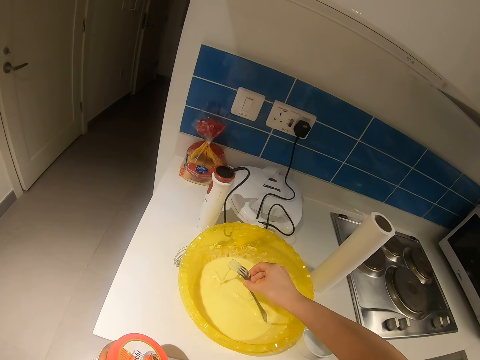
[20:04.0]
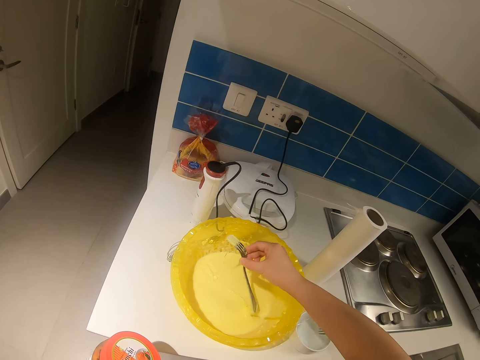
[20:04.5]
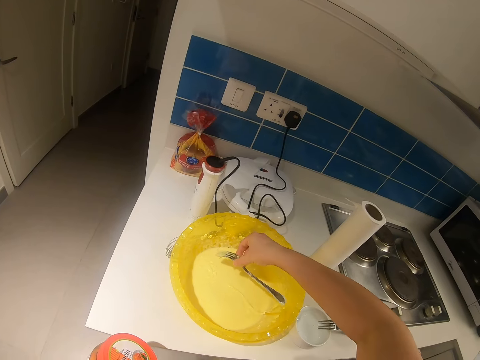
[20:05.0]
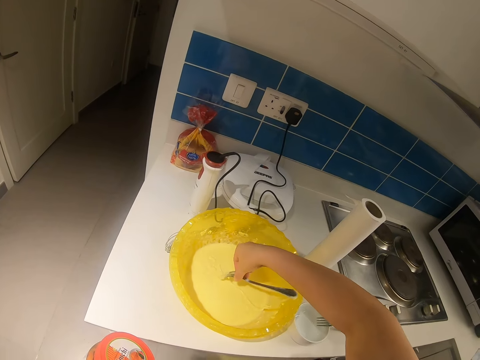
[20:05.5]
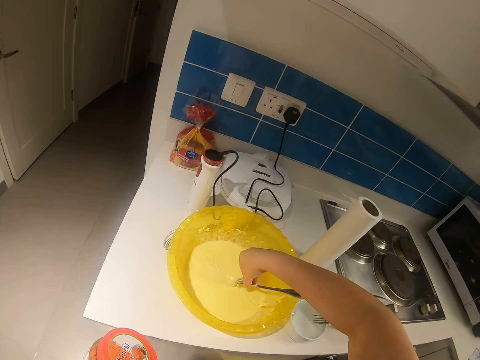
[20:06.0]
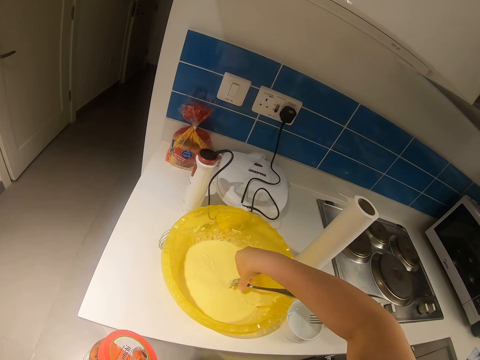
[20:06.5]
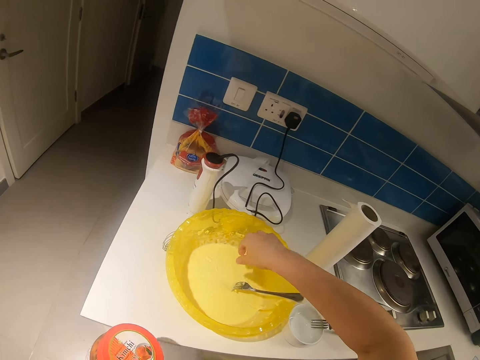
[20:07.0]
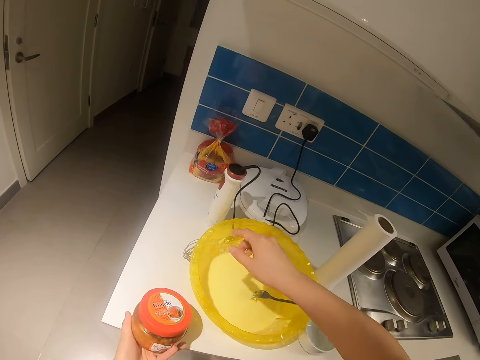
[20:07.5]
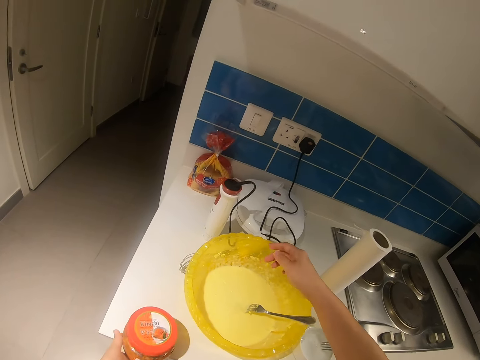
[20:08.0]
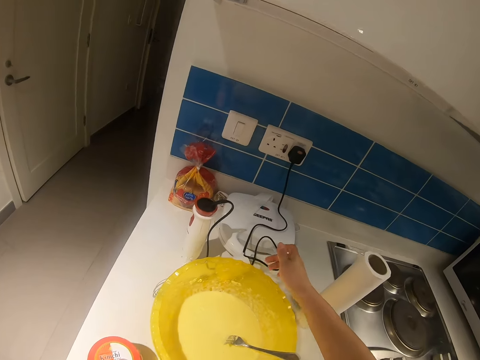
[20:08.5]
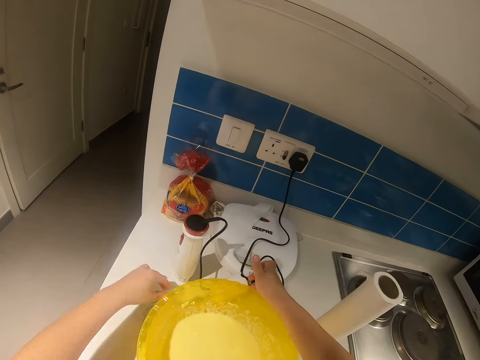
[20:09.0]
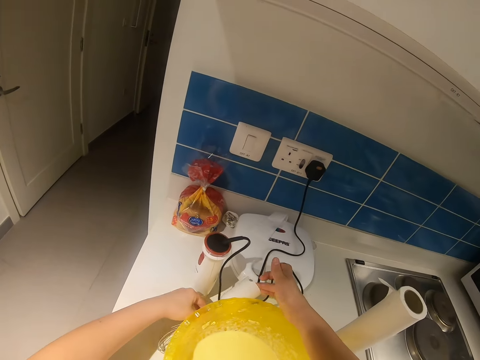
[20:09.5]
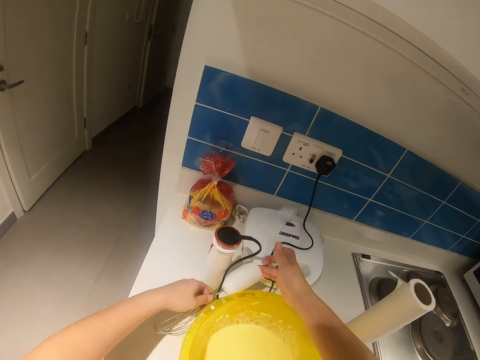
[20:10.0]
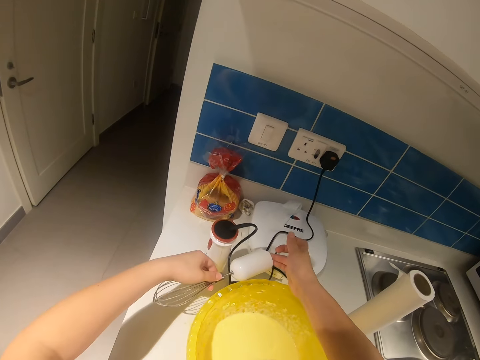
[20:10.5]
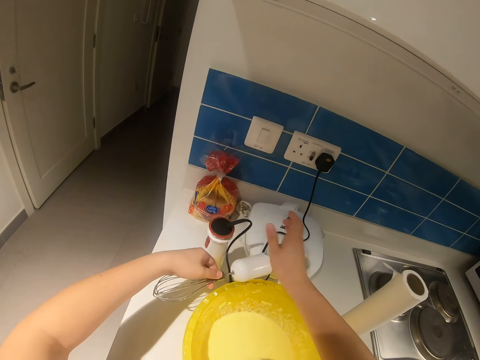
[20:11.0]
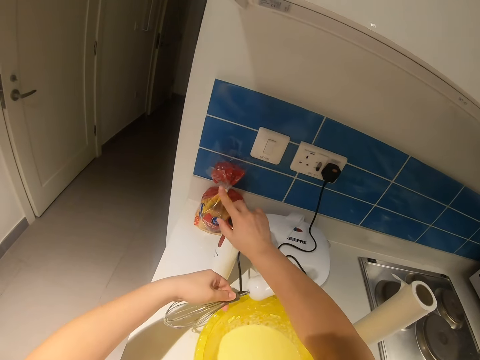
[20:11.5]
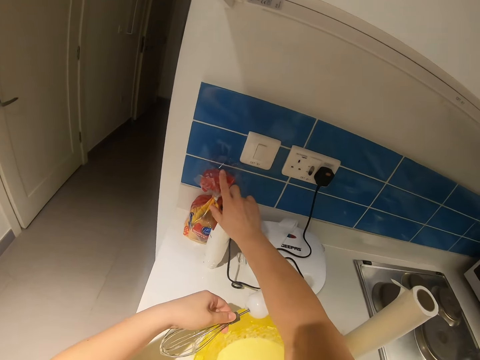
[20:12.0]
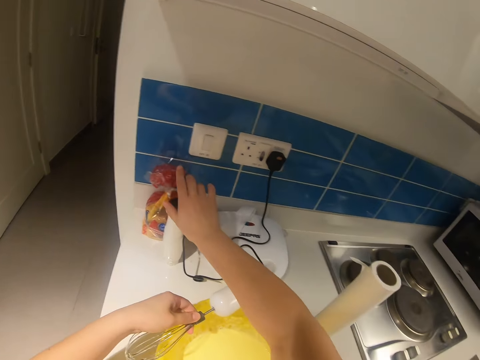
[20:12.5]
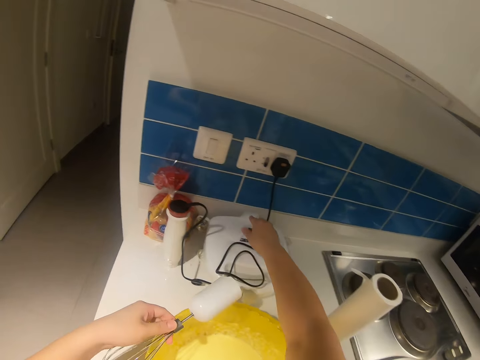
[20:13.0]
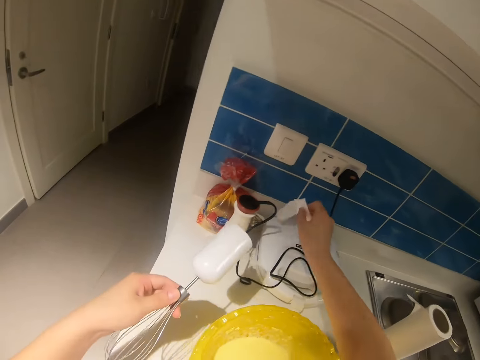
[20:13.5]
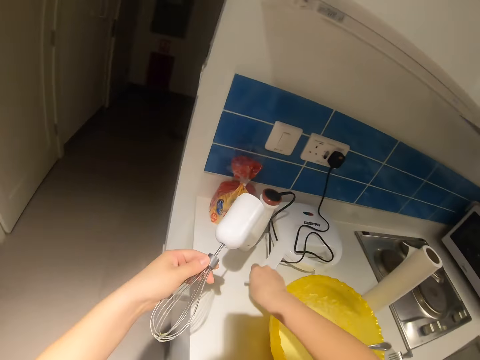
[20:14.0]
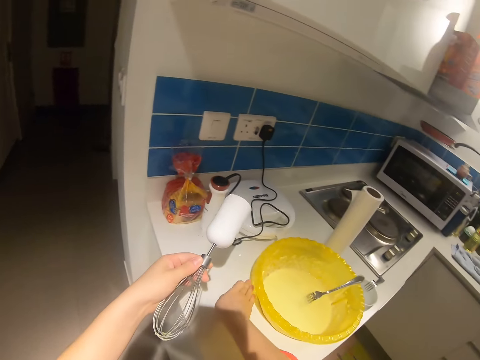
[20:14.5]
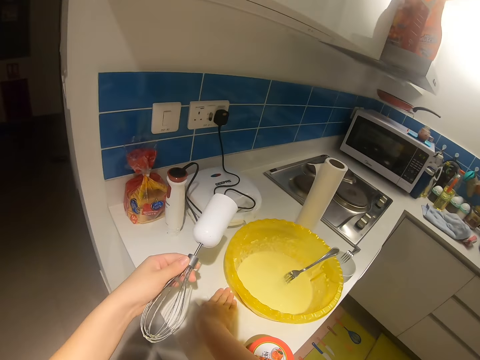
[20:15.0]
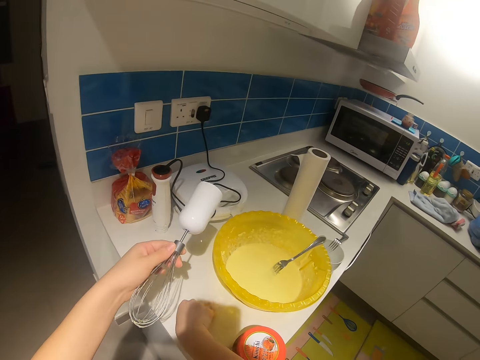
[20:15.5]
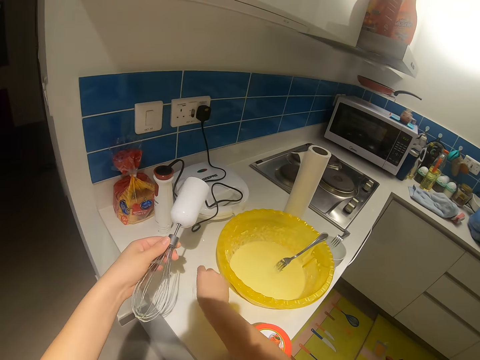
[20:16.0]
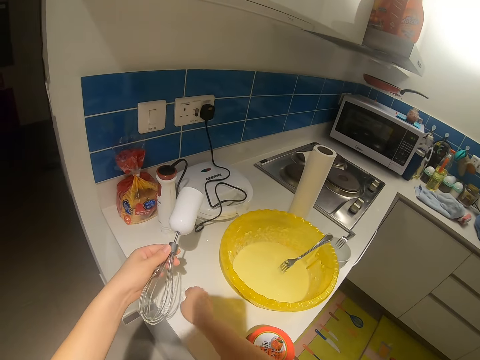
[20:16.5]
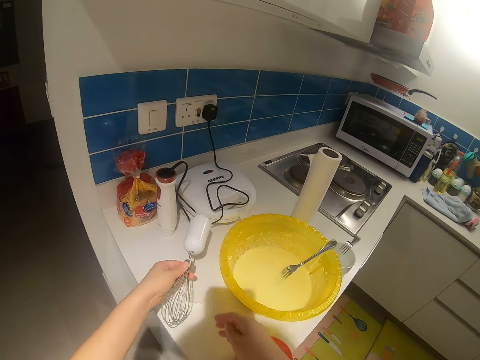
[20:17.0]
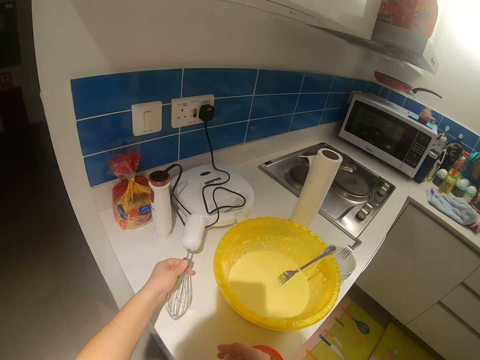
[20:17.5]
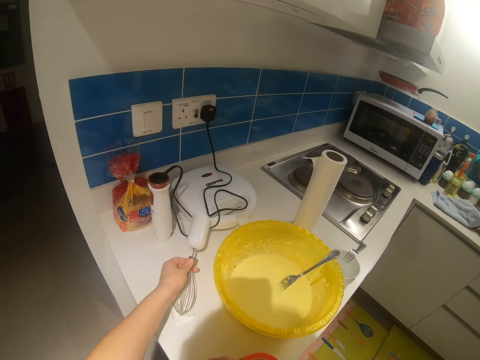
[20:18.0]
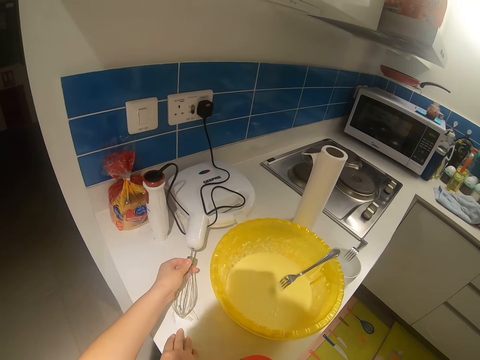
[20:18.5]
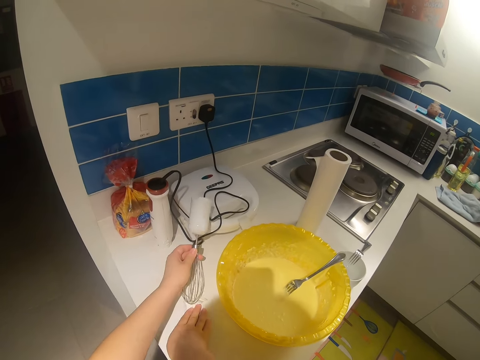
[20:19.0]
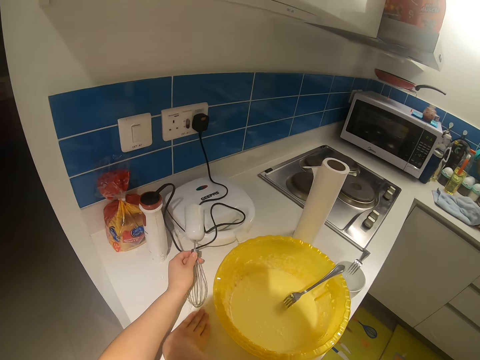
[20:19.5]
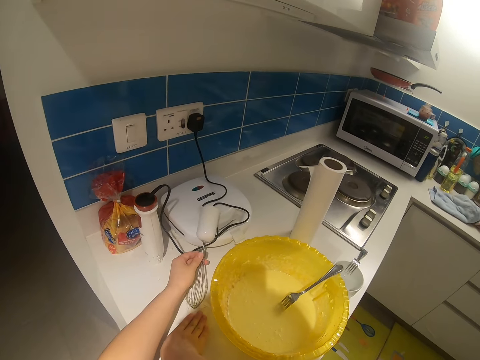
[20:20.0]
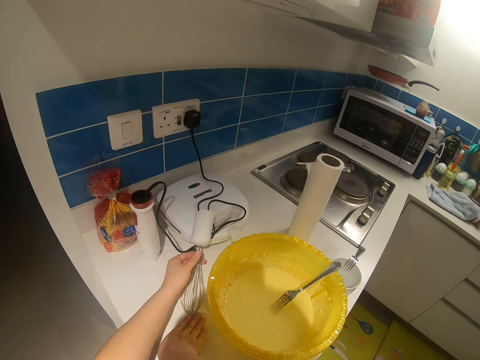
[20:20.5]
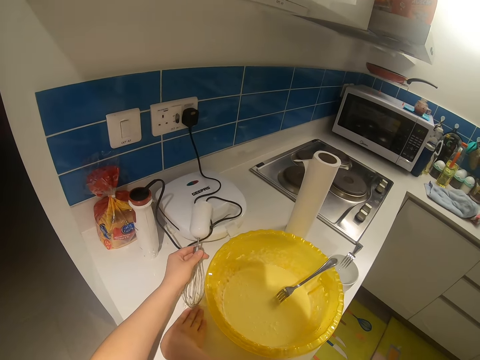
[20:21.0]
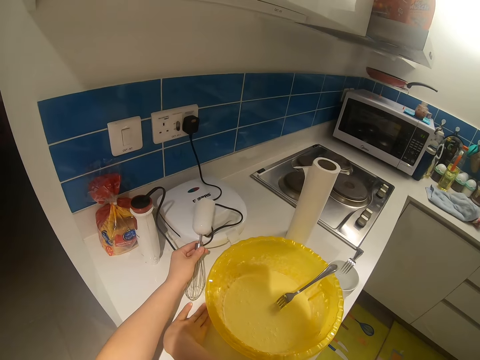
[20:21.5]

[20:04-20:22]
The camera wearer puts the fork on the bowl. They drop the jar of berries or container on the counter. They pick the hand mixer. They move the container. They adjust the mixer power base. They pick a tissue paper on the toaster. They clean the counter with the tissue paper. They drop the mixer on the toaster.

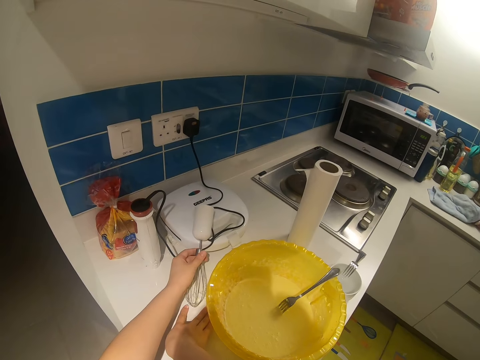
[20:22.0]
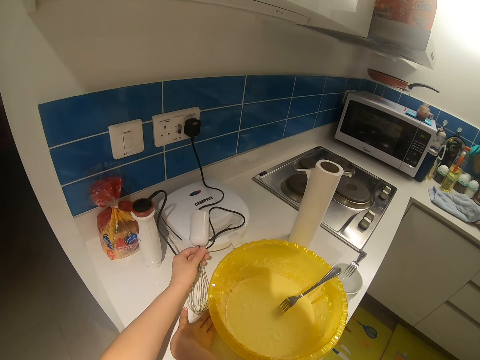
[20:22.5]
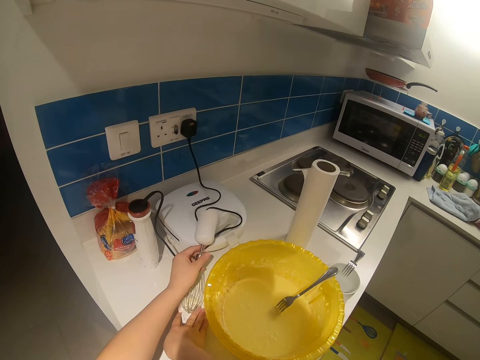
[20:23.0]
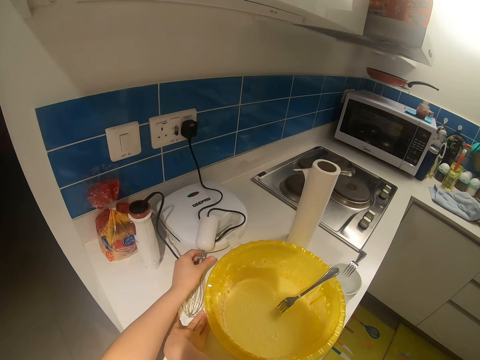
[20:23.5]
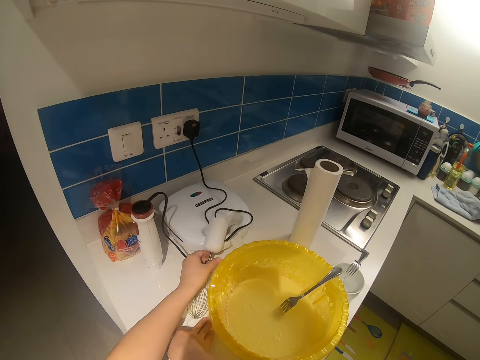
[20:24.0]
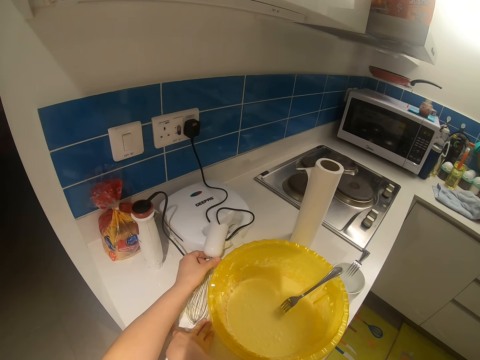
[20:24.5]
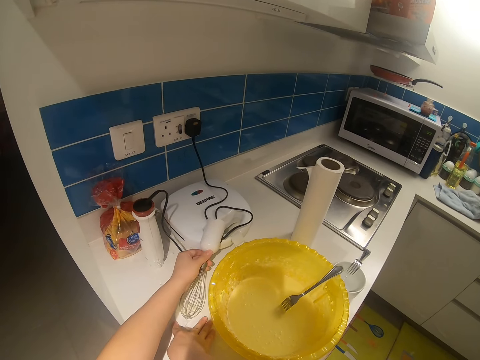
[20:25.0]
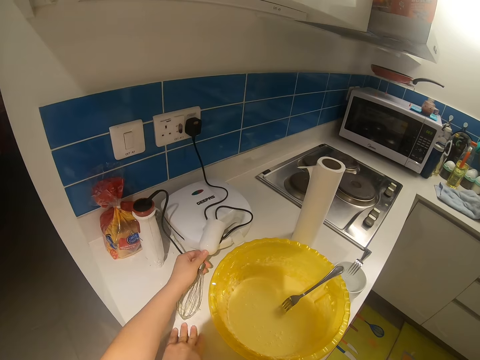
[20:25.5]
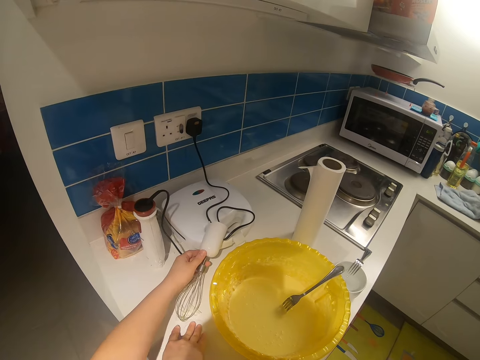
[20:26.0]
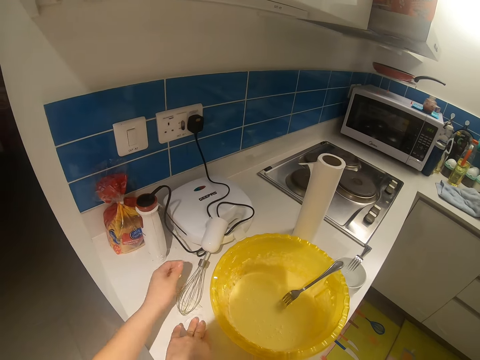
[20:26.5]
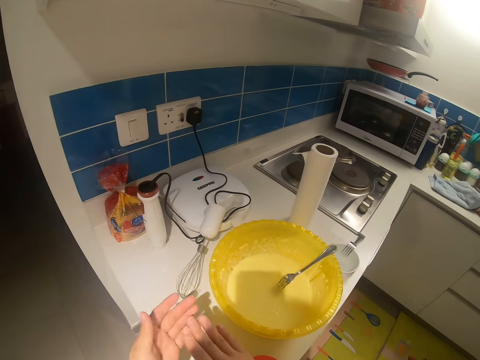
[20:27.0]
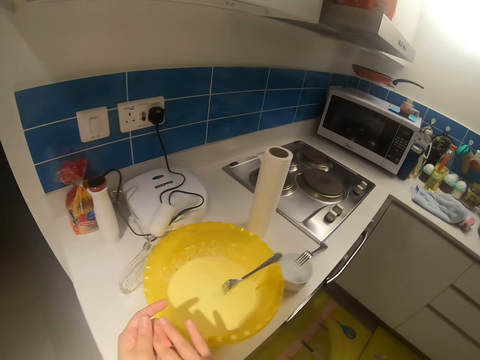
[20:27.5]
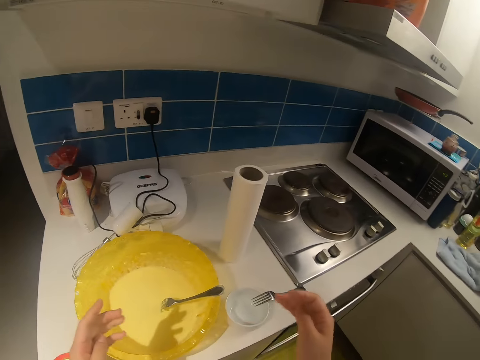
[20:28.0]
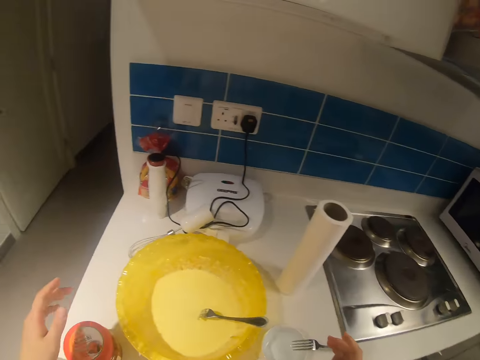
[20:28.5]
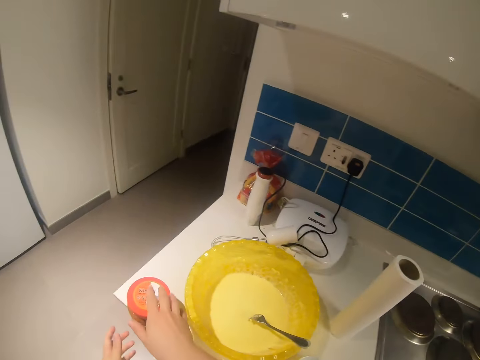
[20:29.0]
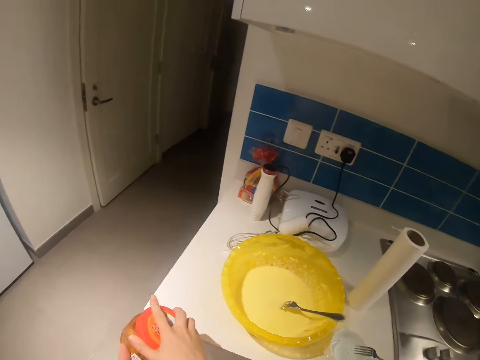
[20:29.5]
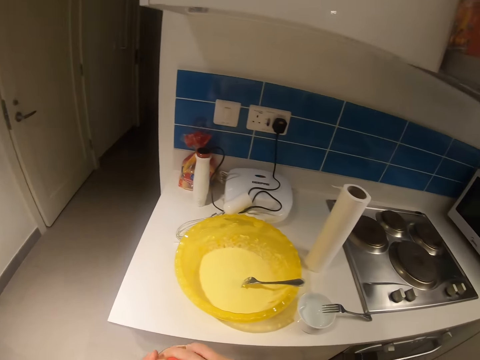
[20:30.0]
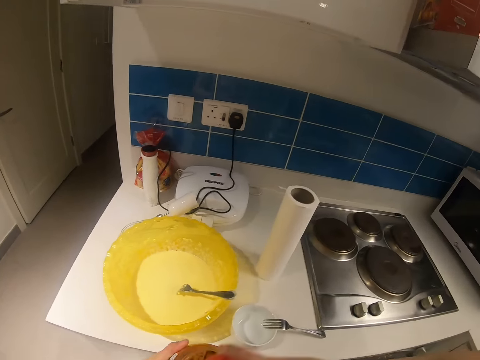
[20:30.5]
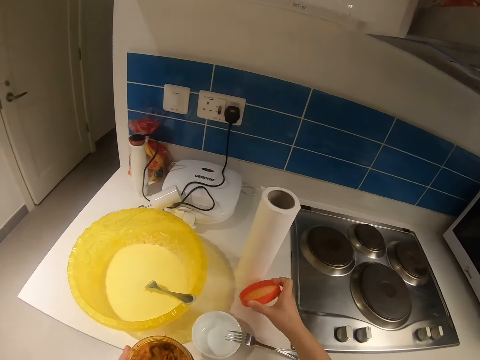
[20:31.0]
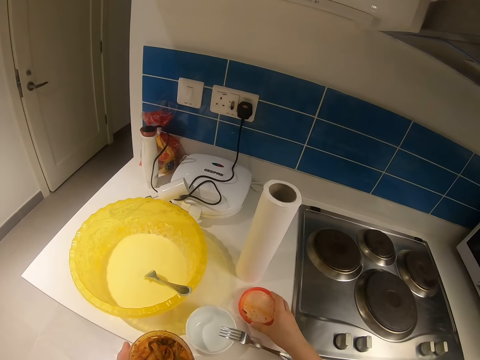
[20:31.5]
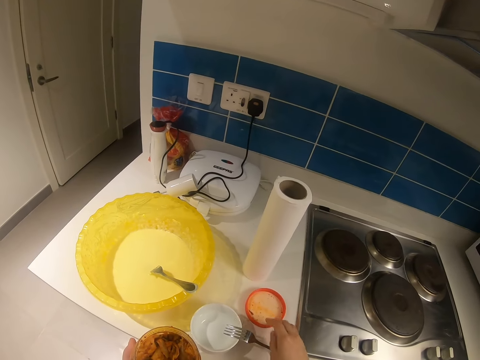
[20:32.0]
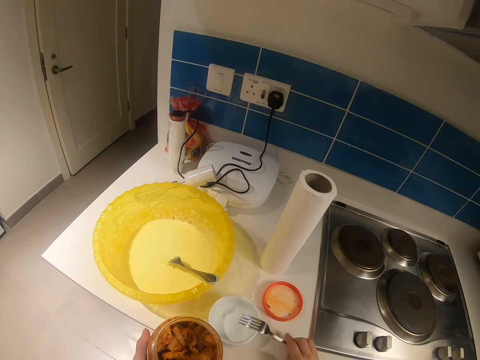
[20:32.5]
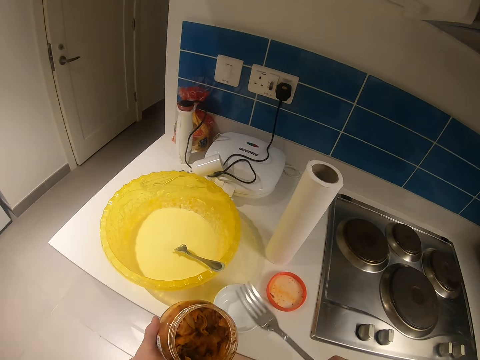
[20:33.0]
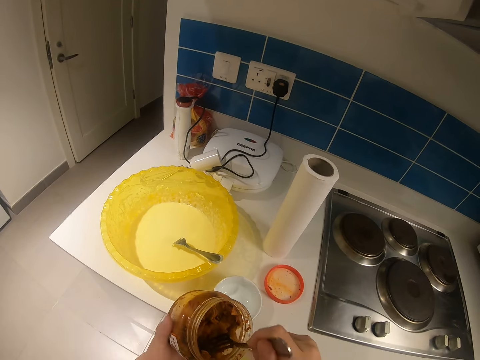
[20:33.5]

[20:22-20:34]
The camera wearer puts her hands together. She picks up a jar of berries or container. She opens the container. She drops the jar lid on the counter. She picks up the fork from a bowl. She picks something with the fork. She puts some berries in the bowl.
